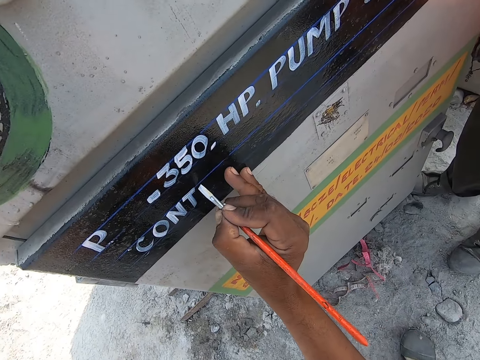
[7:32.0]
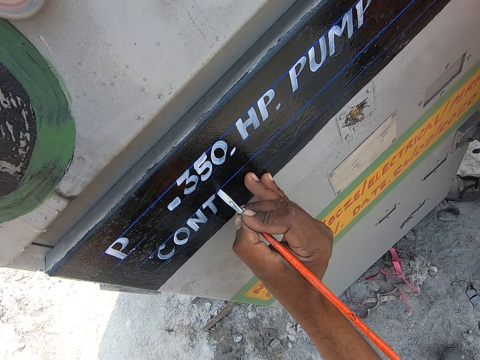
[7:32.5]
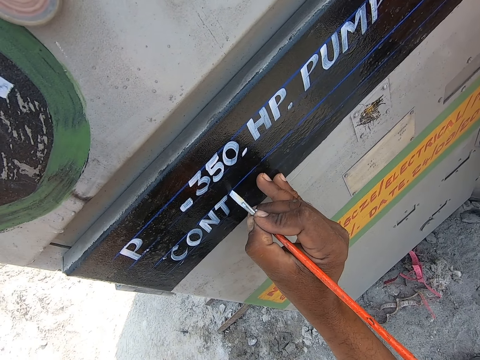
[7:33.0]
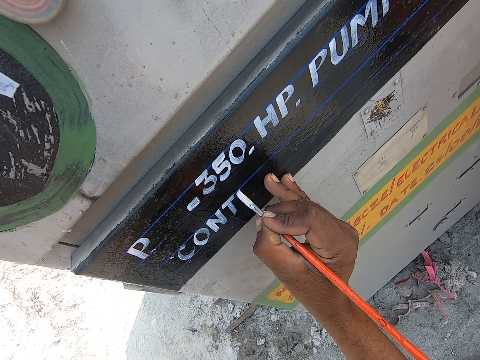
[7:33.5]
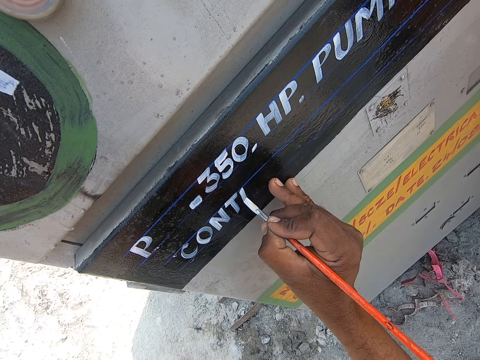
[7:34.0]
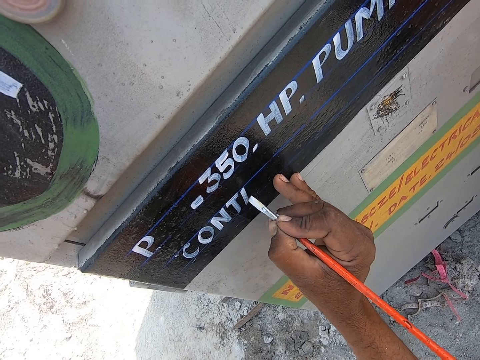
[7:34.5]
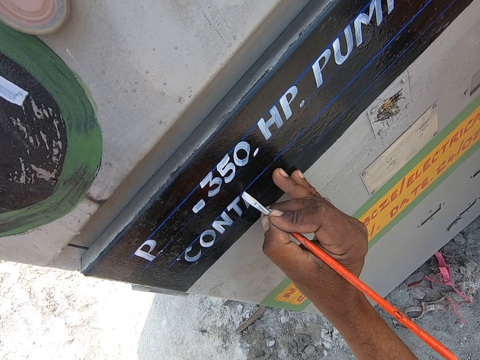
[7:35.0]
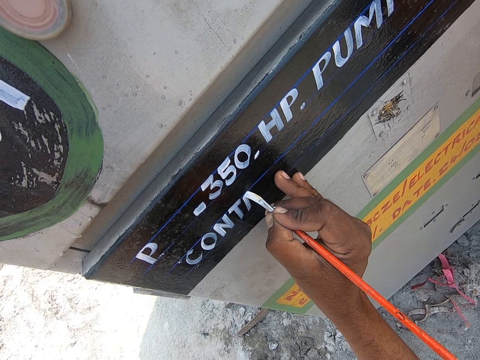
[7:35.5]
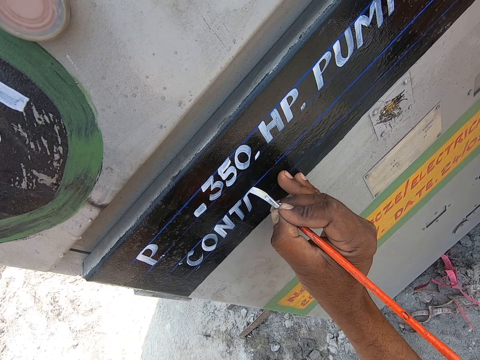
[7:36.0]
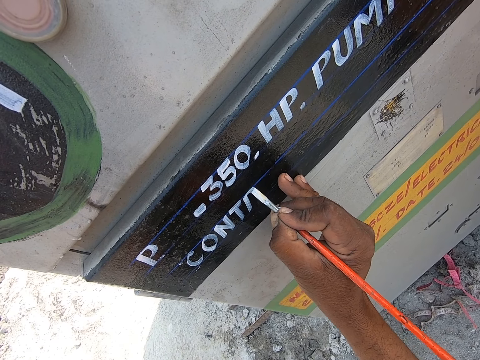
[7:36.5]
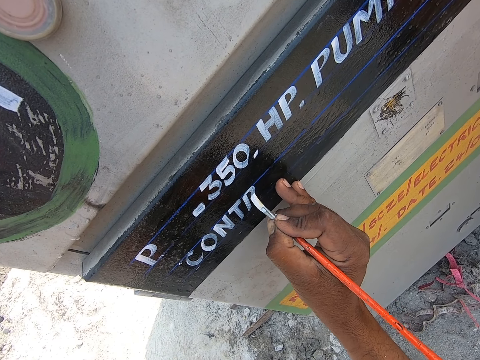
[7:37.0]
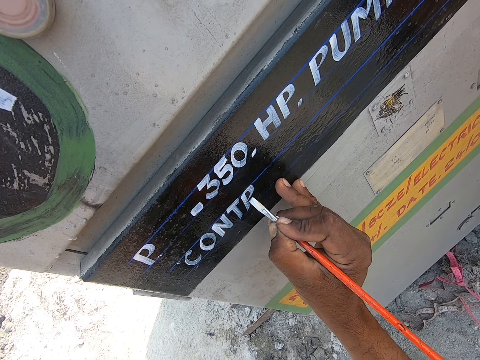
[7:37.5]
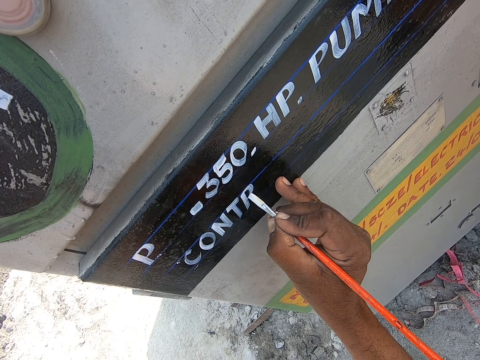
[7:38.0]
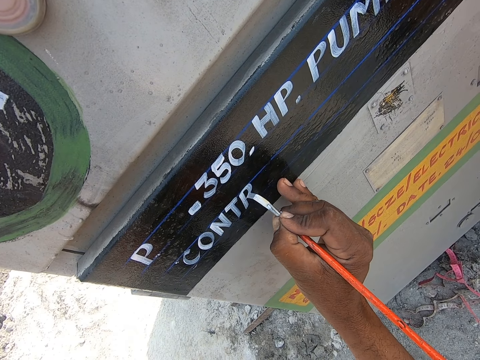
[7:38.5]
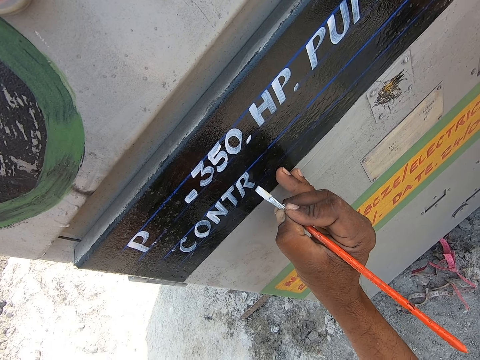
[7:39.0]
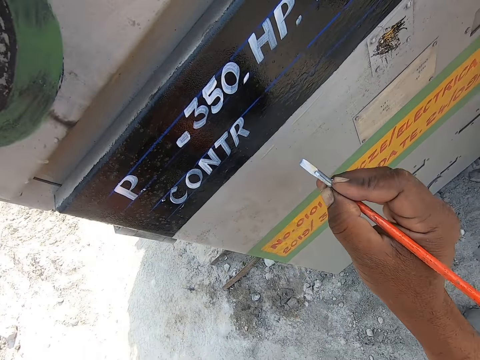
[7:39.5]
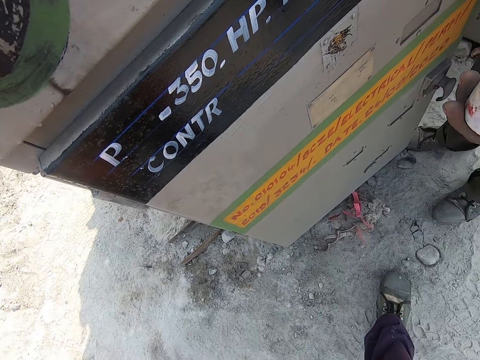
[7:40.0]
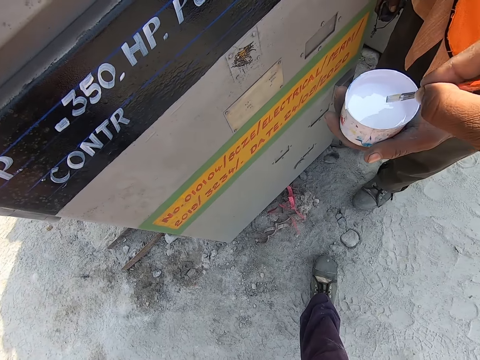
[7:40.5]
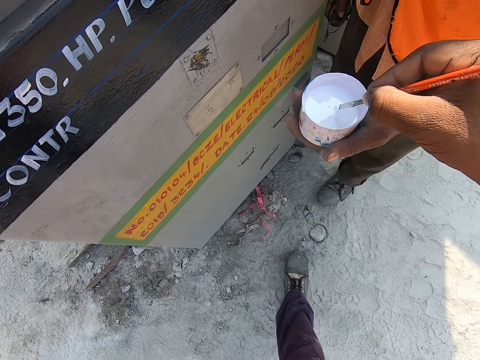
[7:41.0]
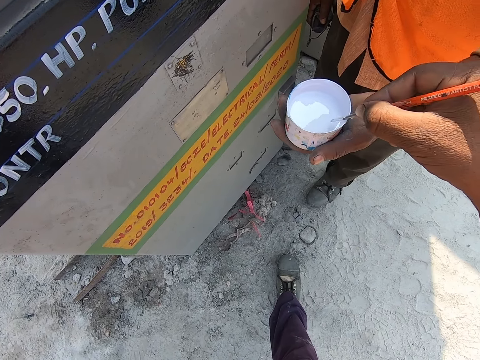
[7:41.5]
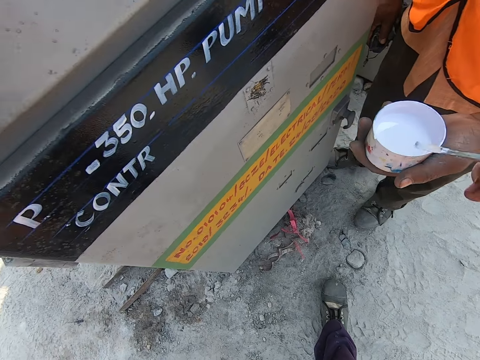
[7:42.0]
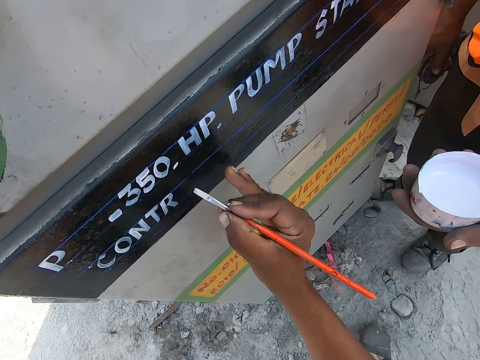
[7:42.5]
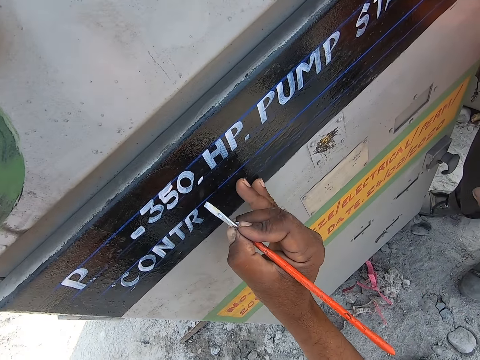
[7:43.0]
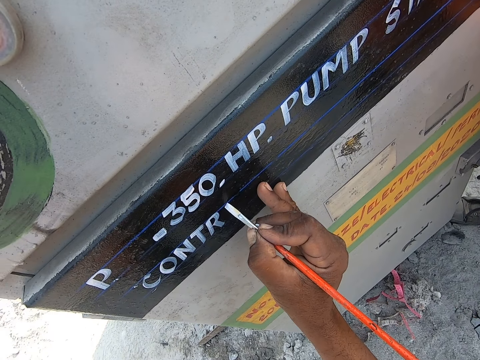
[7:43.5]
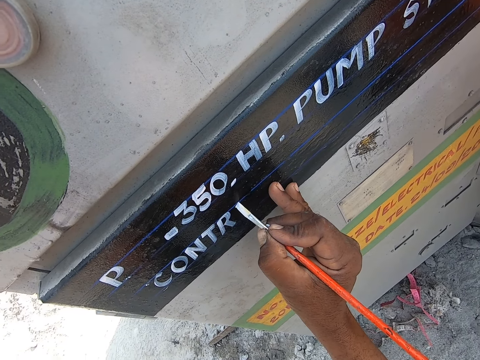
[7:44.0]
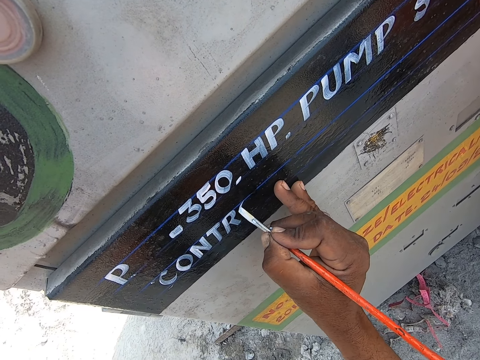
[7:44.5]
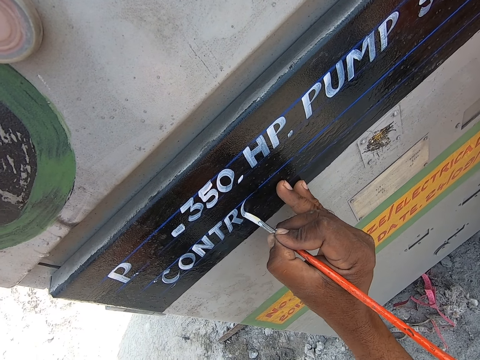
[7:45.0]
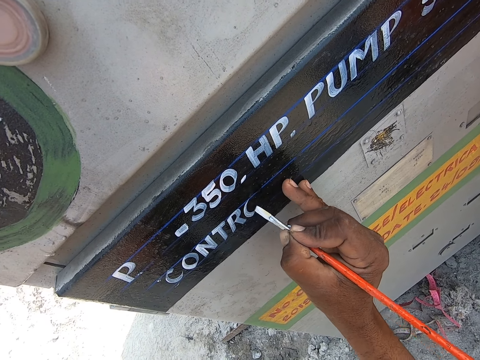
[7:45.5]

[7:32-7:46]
The camera wearer writes on the metal with a paint brush. They dip the brush in paint with the right hand. They draw on the wall using the paint brush. They dip the brush in the paint on the container with the right hand. They write on the metal with the paint brush.

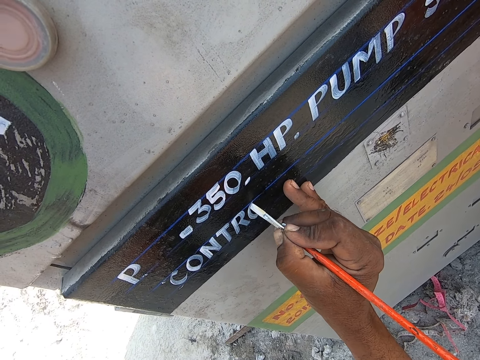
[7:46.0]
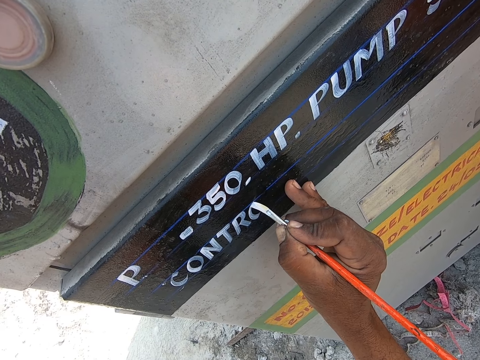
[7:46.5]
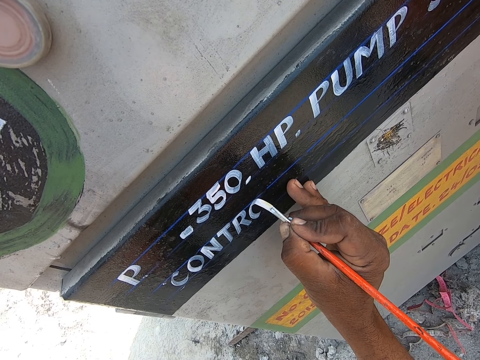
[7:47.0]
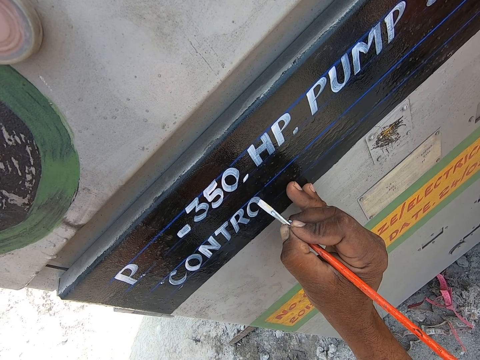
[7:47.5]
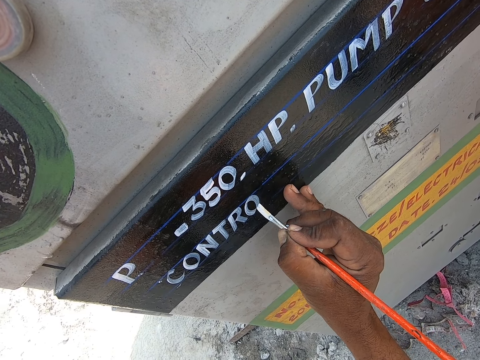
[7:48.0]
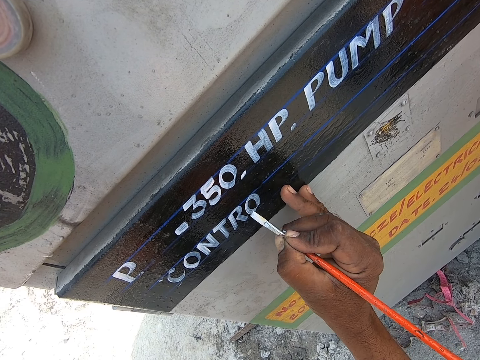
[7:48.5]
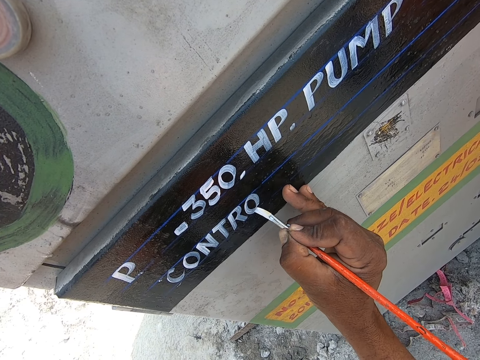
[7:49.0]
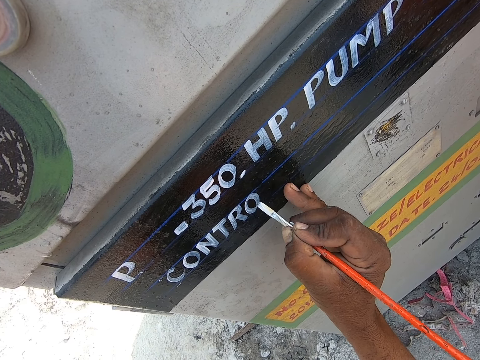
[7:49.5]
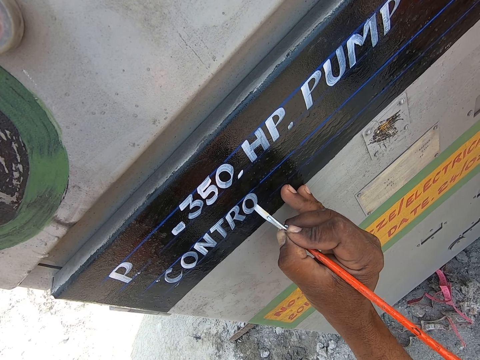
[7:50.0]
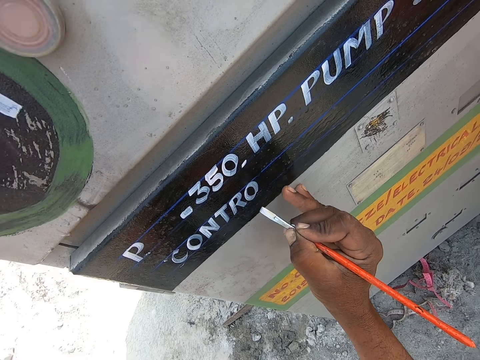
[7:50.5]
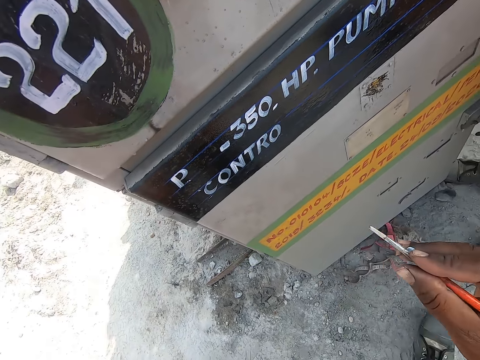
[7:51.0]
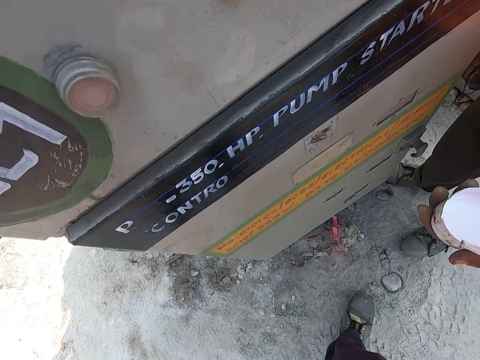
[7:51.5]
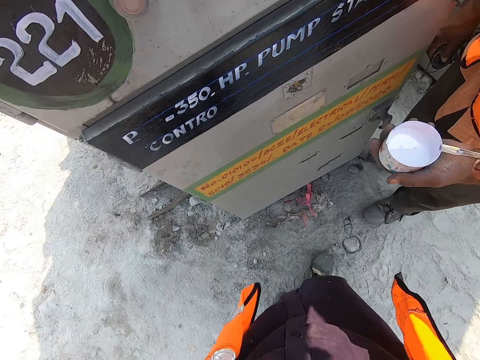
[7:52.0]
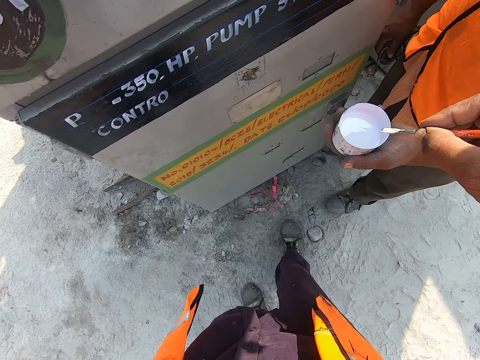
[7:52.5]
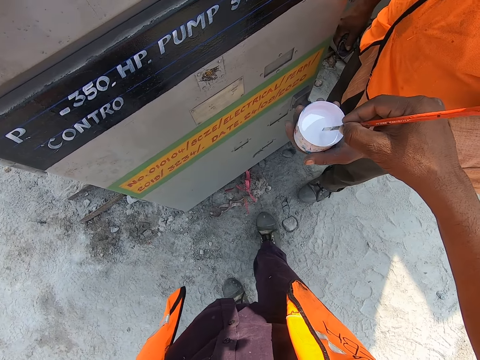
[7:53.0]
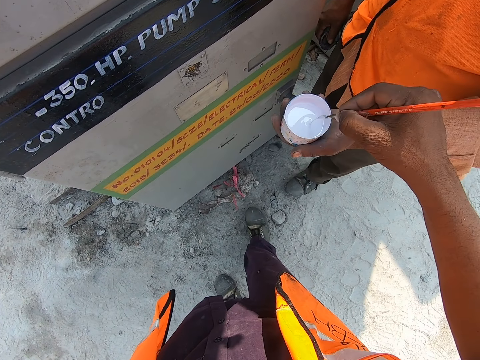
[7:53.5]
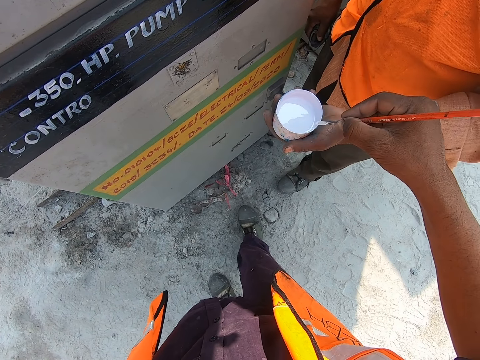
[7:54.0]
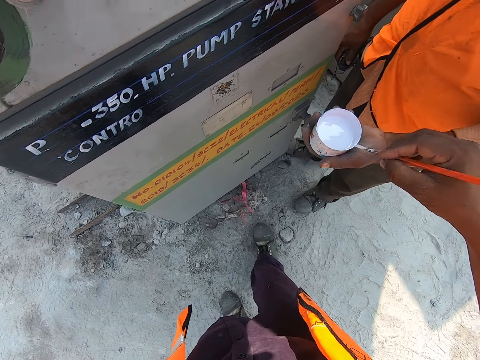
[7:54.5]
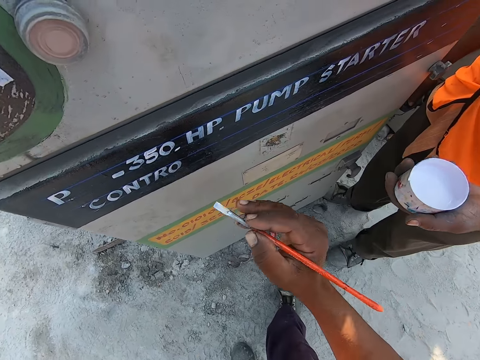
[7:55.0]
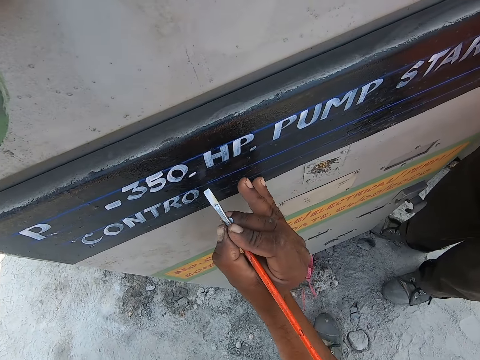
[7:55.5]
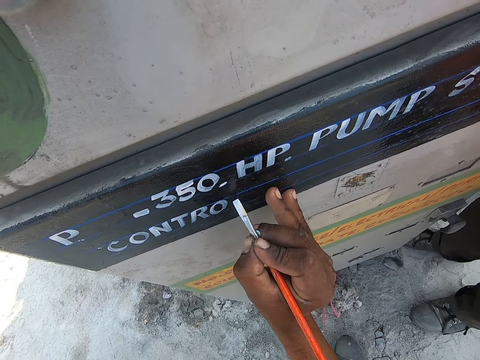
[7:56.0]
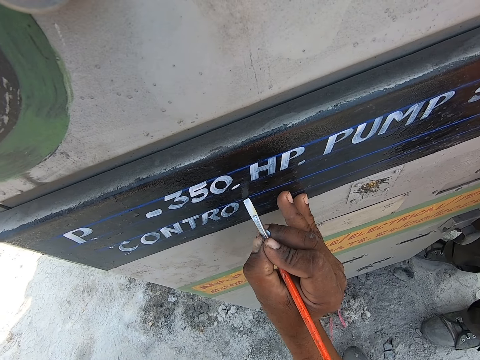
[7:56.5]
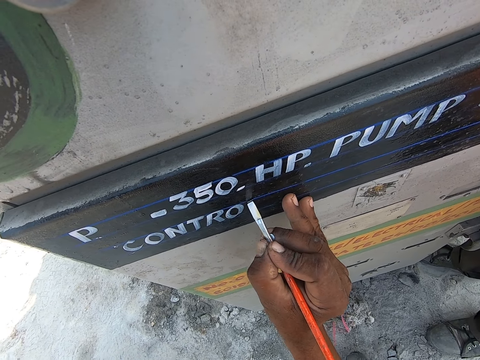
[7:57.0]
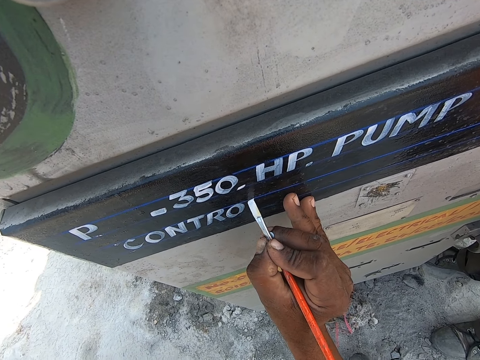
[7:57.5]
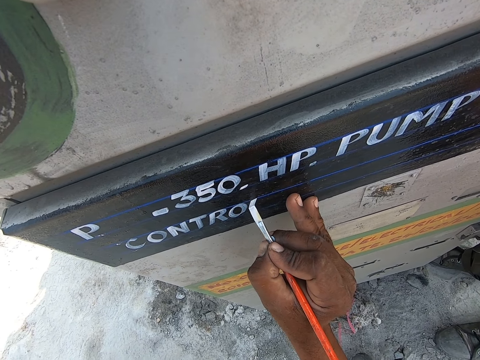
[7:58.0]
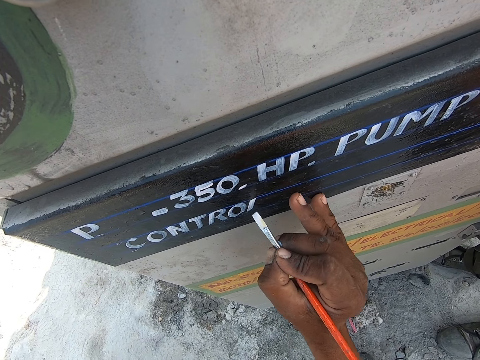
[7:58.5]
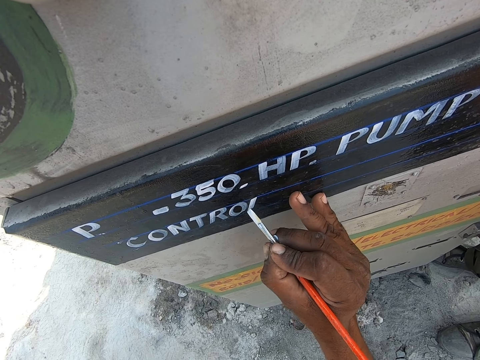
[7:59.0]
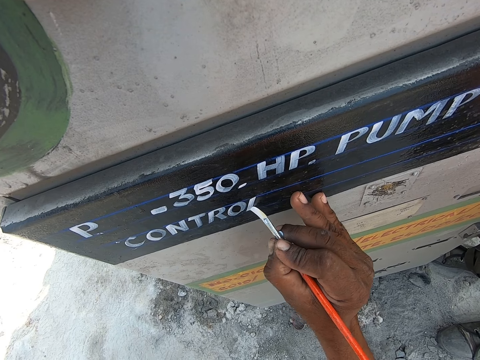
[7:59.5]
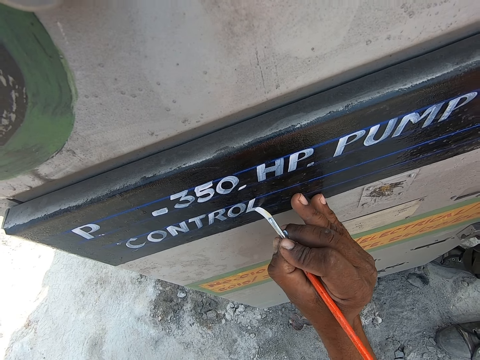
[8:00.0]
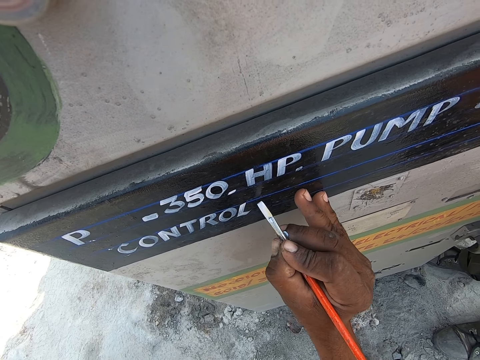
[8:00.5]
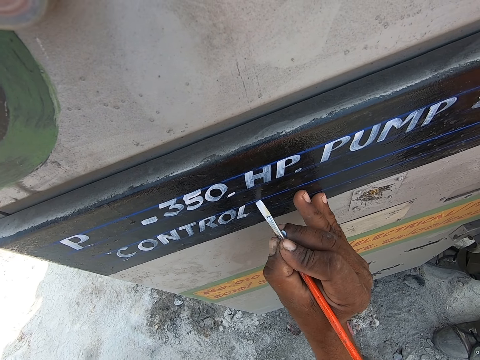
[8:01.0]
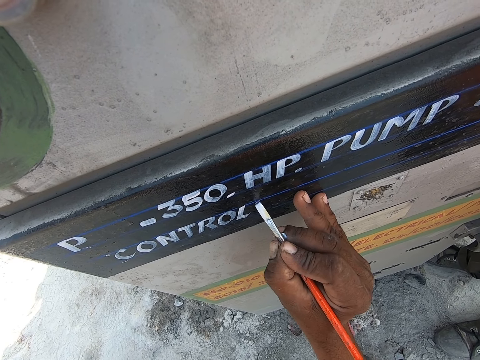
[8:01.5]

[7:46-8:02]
The camera wearer draws on the wall using a paint brush. They dip the brush in paint on the container with the right hand. They draw on the wall using the paint brush.
